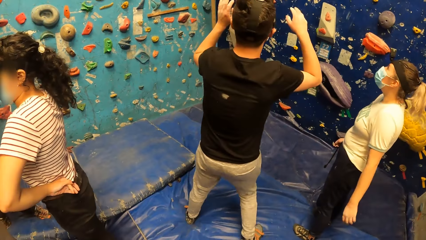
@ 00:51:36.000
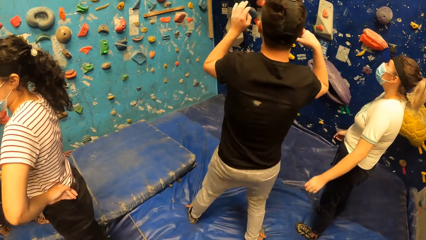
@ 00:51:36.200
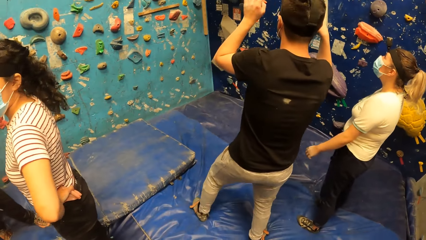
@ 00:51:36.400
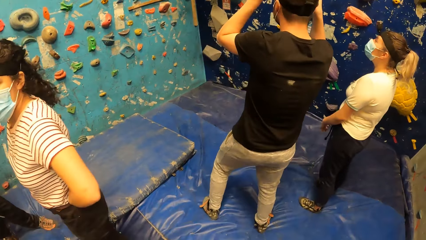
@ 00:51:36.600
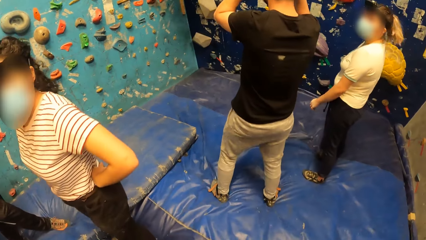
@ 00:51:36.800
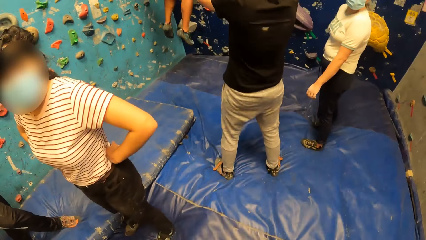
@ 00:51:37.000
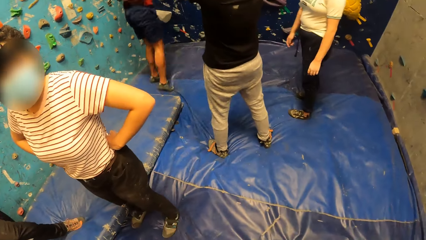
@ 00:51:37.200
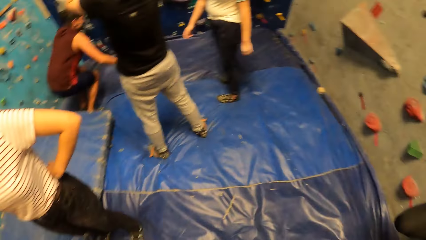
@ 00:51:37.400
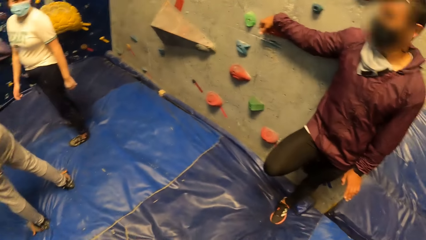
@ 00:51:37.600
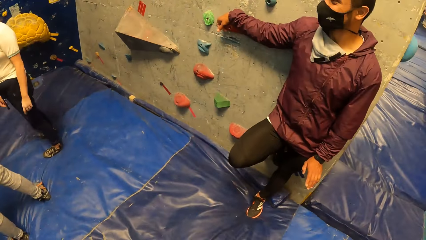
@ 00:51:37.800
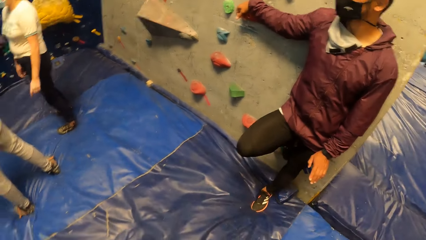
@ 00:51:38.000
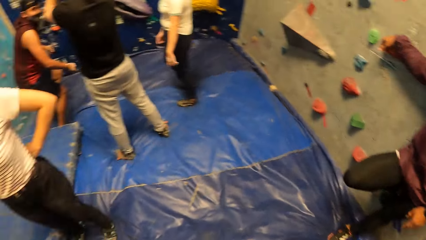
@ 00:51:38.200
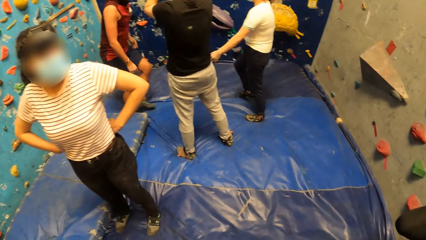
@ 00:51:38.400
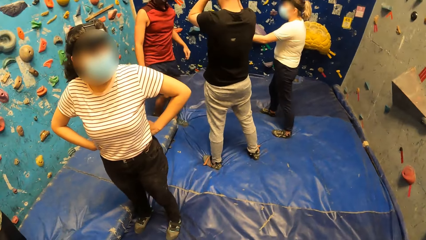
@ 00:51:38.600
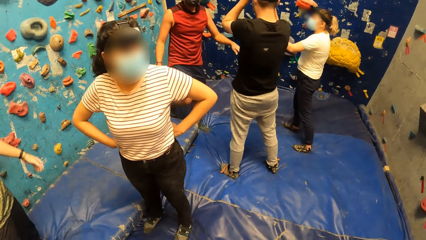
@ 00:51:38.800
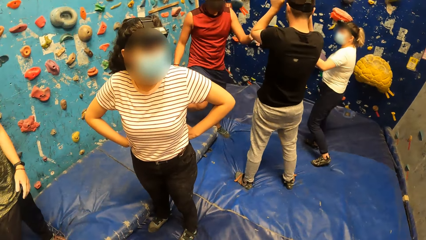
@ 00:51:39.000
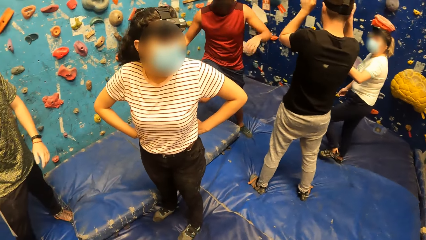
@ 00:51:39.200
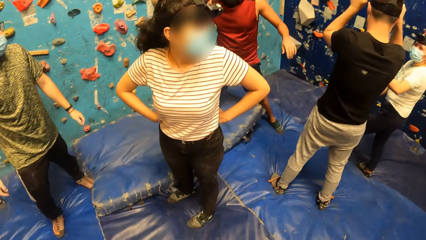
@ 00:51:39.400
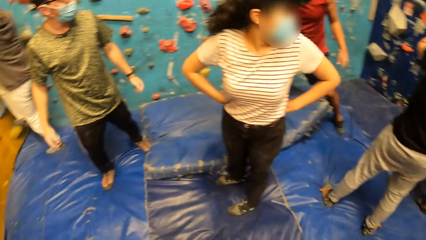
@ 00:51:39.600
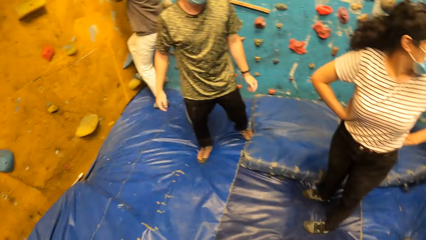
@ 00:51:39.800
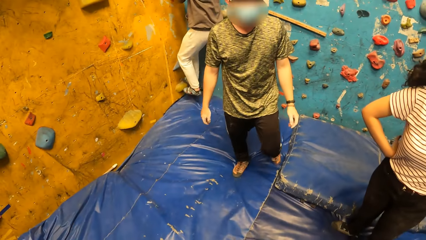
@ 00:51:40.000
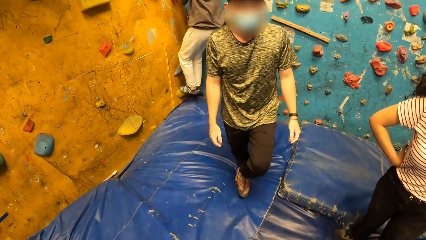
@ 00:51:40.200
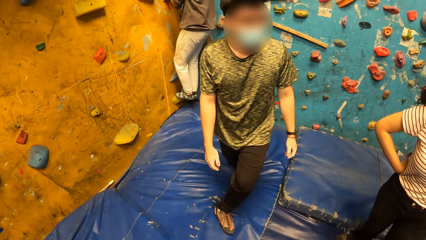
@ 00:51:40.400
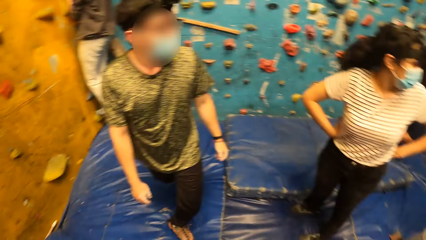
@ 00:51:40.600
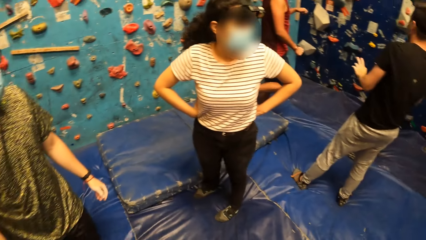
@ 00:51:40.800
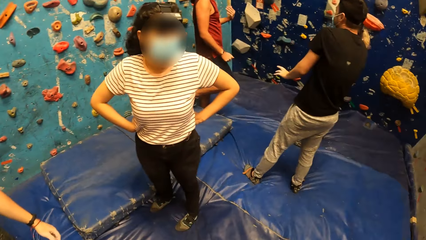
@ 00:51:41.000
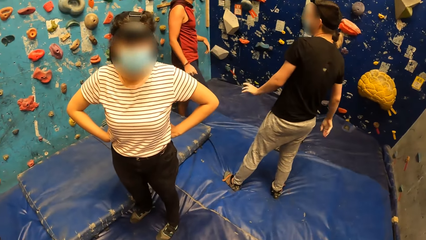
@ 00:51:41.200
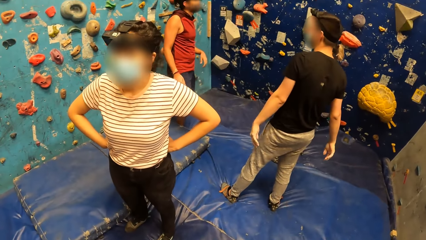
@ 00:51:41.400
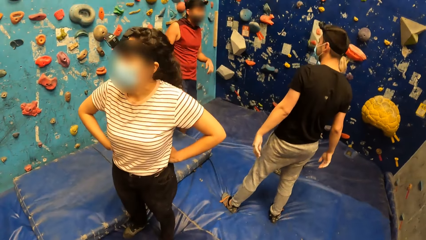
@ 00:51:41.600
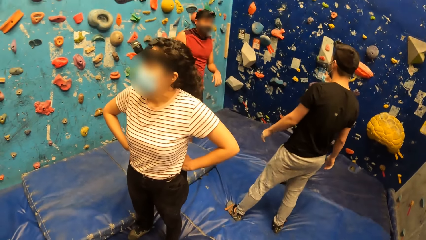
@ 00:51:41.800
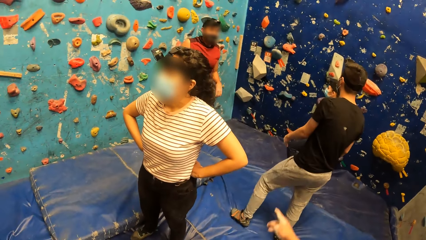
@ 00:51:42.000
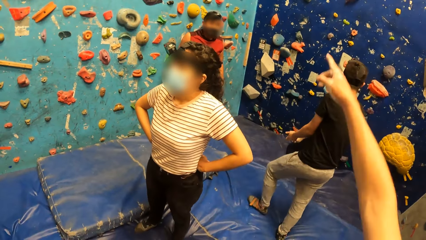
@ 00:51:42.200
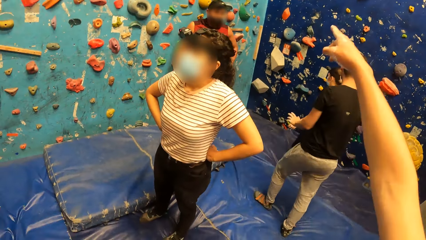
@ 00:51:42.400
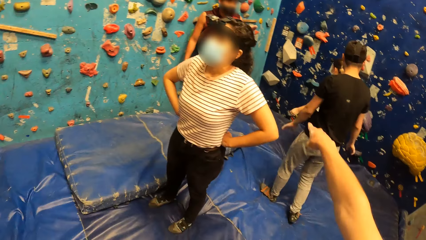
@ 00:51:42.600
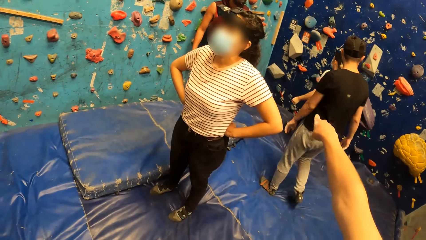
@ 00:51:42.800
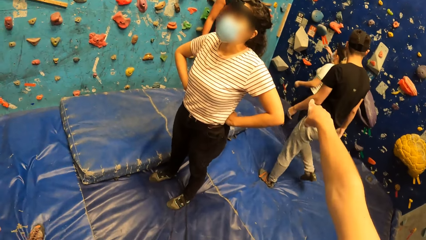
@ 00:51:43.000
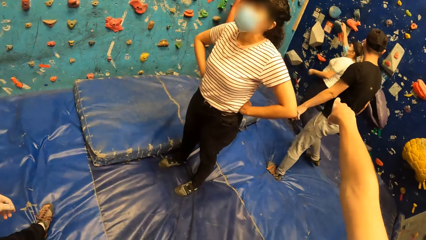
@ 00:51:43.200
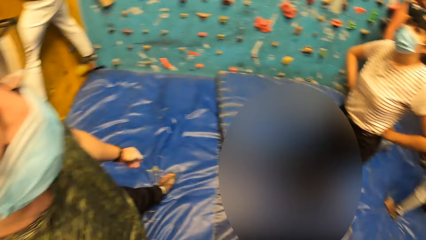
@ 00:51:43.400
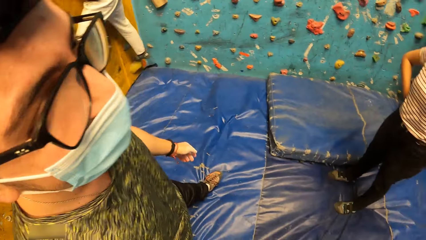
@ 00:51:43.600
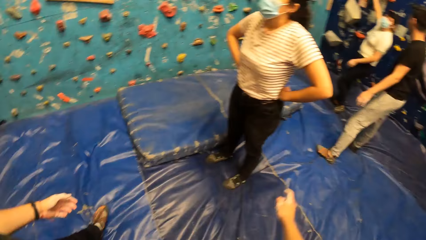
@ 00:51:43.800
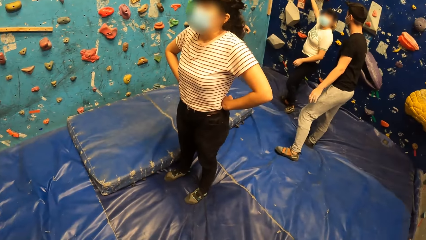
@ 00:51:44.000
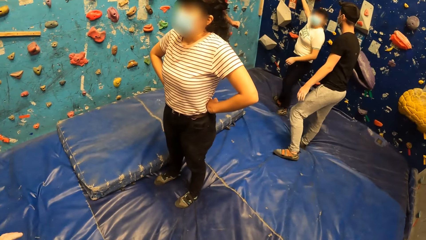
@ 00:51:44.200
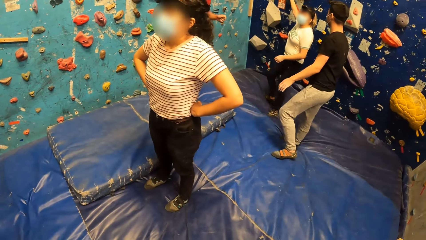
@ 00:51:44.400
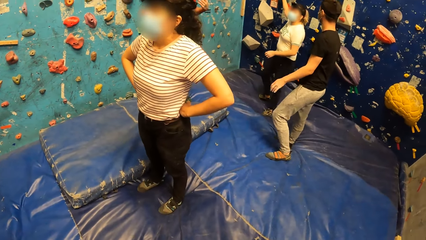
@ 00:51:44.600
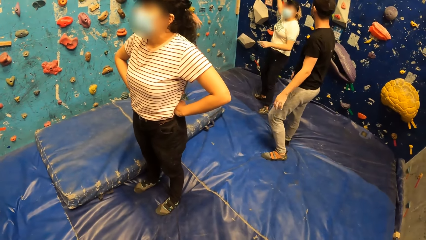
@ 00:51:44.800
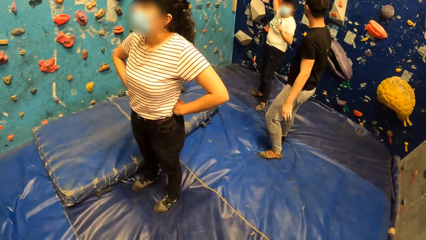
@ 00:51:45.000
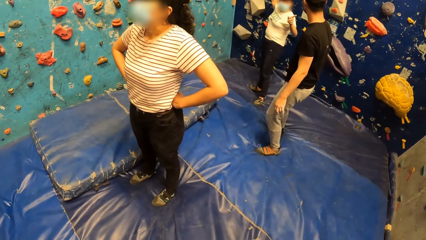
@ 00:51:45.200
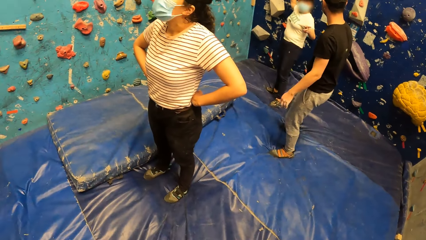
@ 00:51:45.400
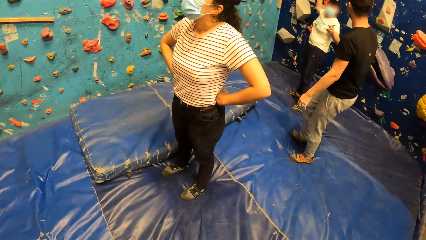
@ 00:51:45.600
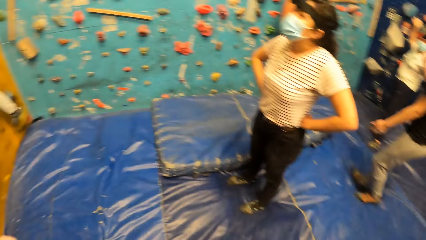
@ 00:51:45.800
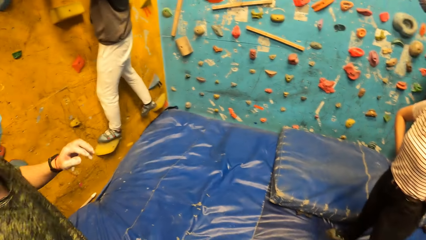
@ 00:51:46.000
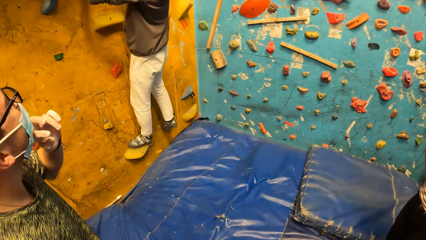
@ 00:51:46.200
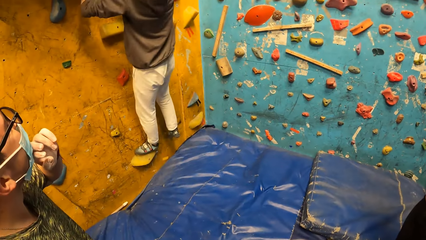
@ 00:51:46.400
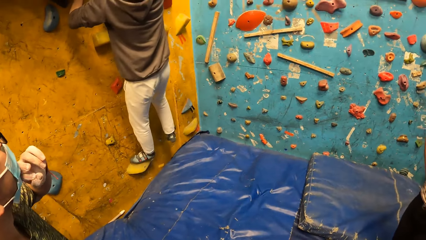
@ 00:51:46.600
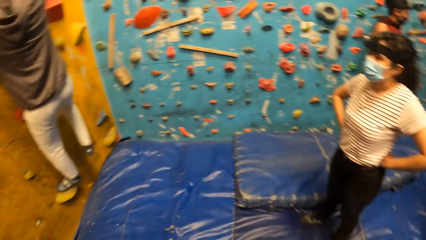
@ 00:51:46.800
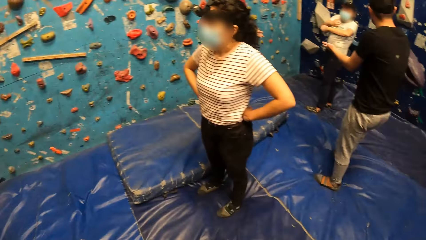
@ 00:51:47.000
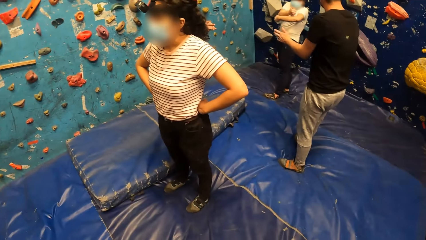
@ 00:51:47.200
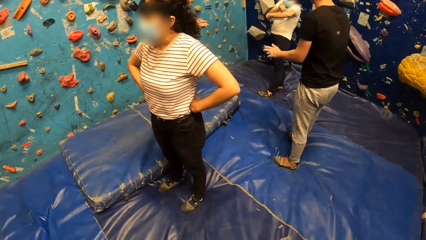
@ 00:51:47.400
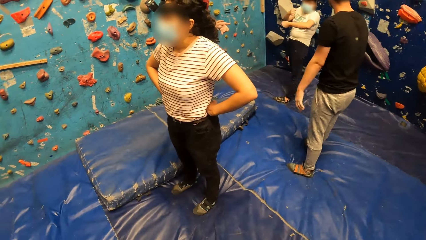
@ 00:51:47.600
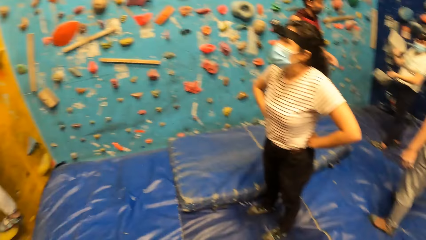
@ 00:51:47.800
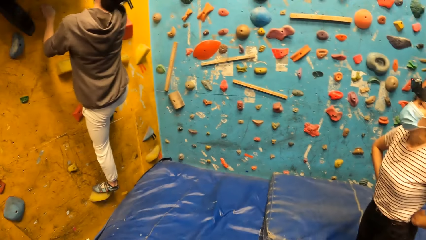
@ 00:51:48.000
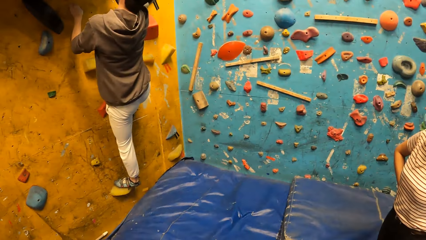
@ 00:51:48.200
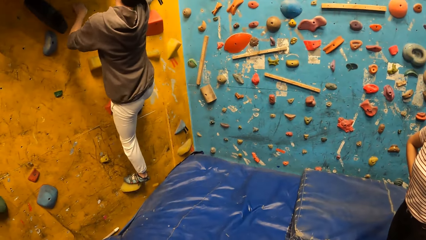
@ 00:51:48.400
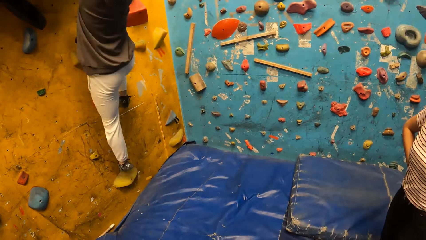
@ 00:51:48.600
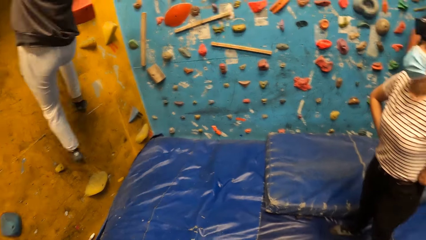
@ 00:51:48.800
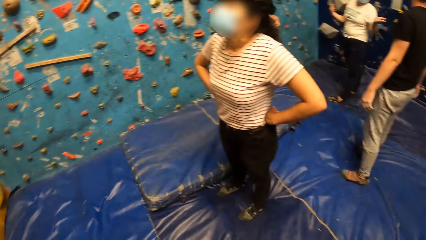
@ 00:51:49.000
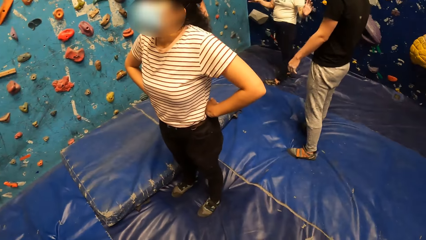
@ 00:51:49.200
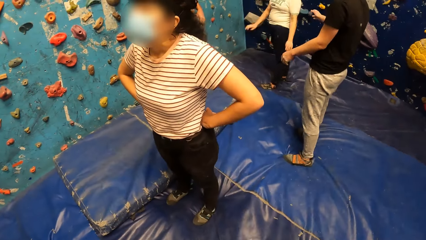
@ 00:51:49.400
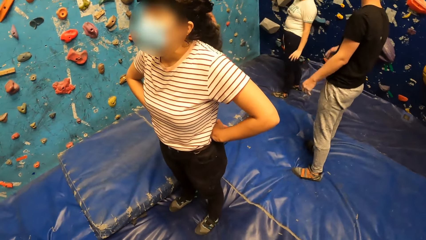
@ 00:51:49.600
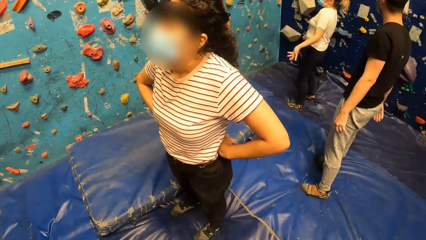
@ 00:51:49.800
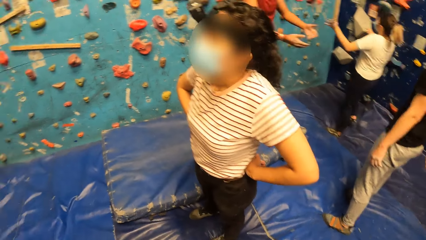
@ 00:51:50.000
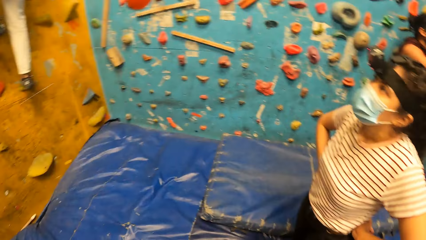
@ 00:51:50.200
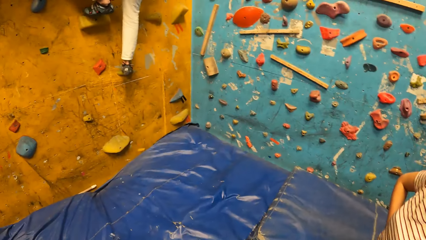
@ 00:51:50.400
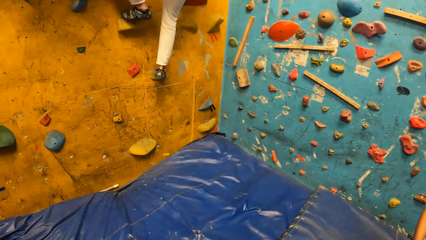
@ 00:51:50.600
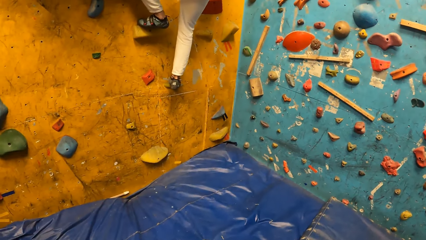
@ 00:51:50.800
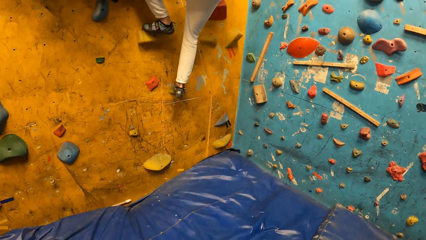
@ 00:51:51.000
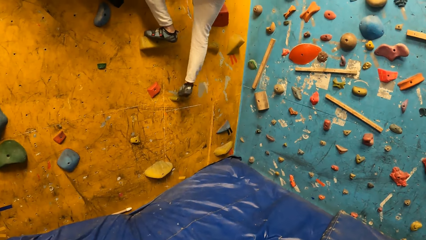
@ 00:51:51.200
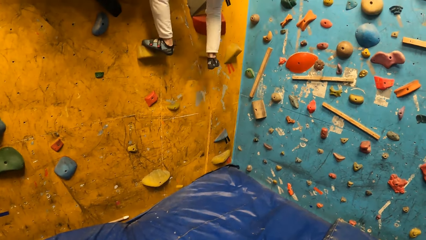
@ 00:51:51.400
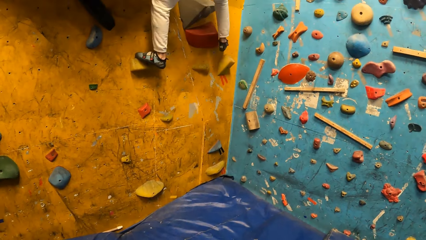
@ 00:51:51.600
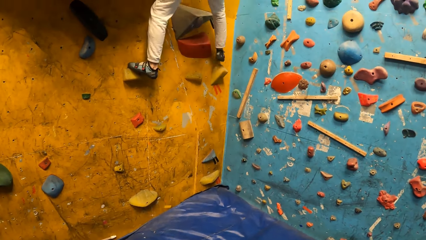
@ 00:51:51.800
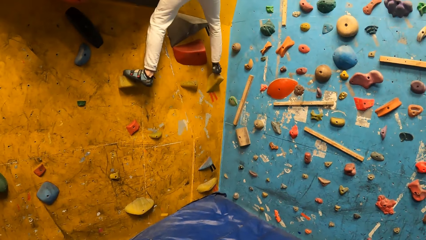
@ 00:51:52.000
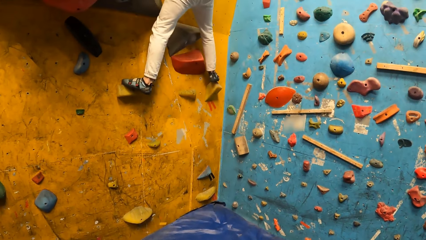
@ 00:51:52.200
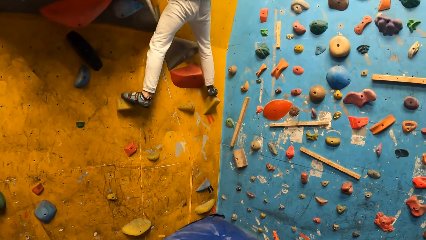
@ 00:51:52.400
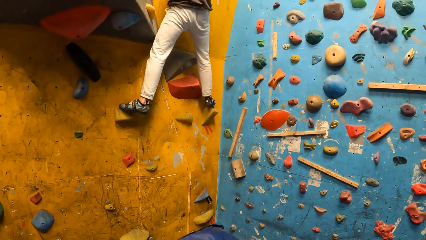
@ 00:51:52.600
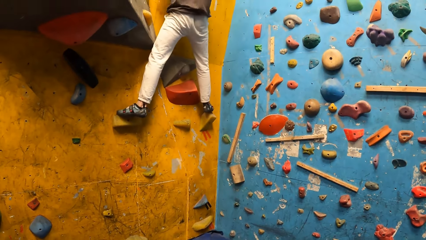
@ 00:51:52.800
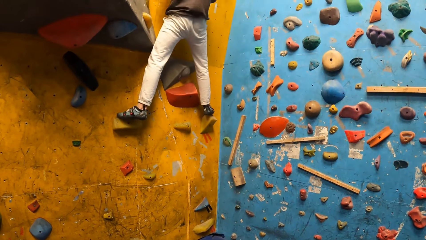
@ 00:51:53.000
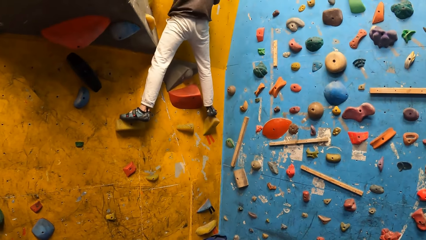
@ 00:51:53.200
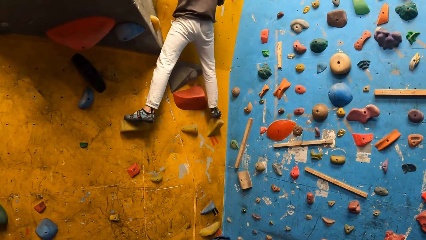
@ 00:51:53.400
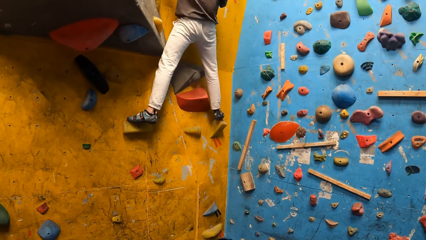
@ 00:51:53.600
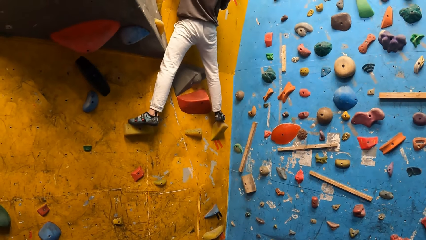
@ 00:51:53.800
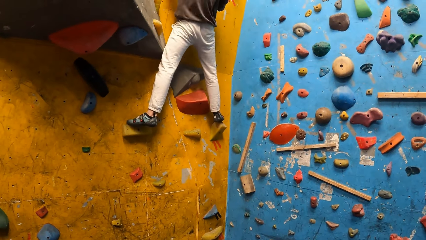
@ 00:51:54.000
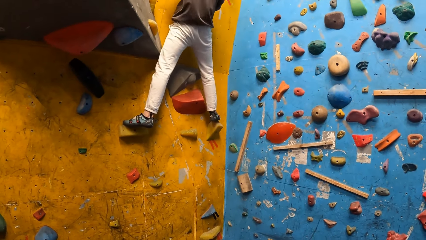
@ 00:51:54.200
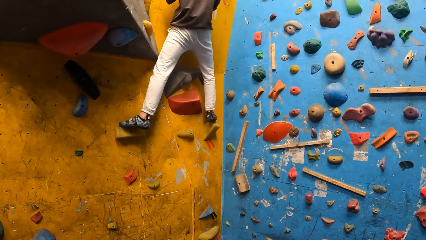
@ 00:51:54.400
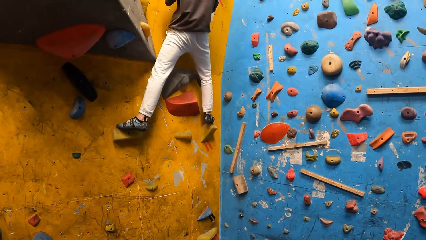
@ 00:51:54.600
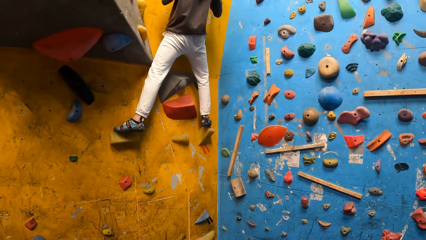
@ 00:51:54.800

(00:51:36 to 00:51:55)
The man jumps down from the wall. Another man climbs the wall. The camera wearer points with a finger. The woman grabs a climbing hold on the wall with her right hand. The camera wearer looks around and looks at the woman. Another man touches the facemask on his face with his left hand. Another man climbs the wall. The camera wearer looks at the man. The woman touches her left arm with her right hand. The camera wearer looks at the woman, looks at the man, looks at the woman and looks at the man.
